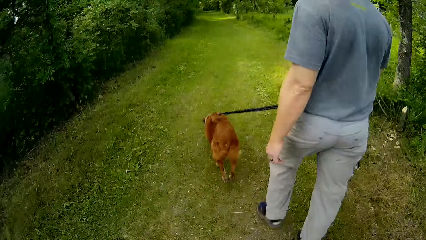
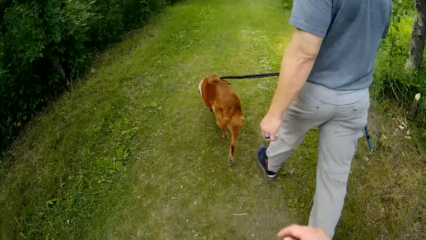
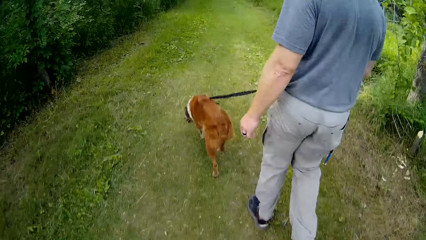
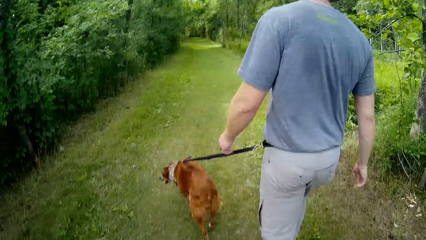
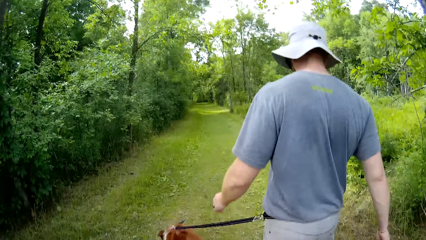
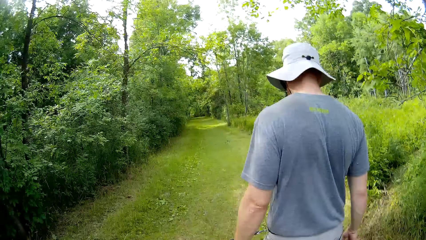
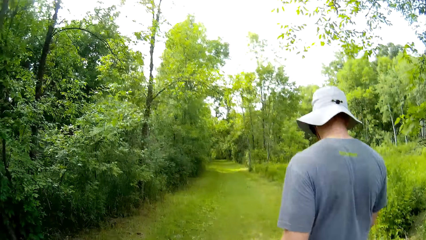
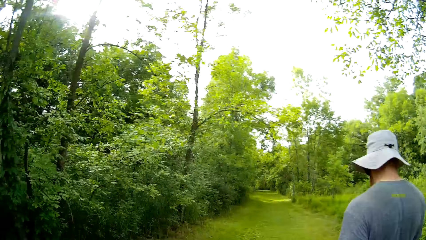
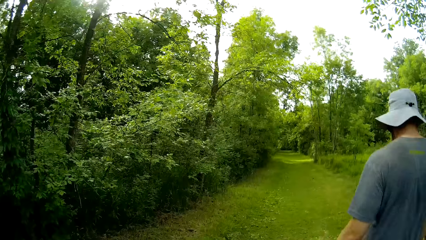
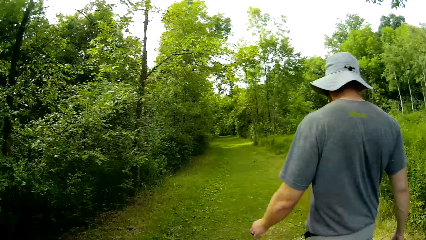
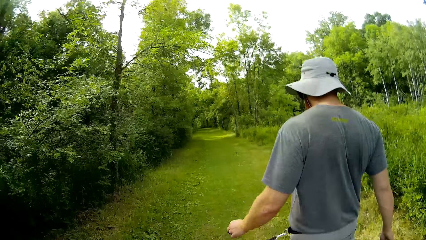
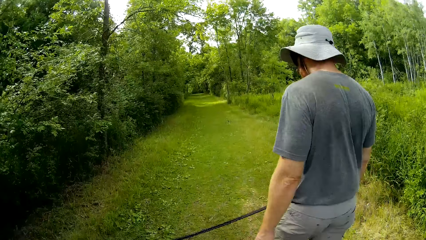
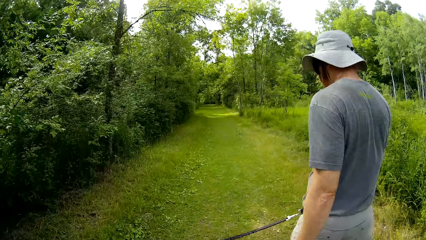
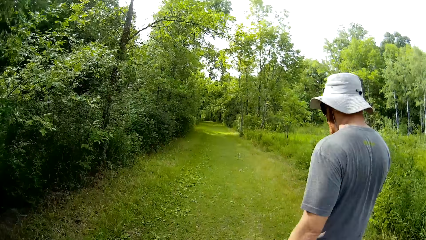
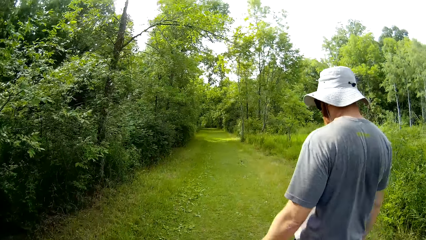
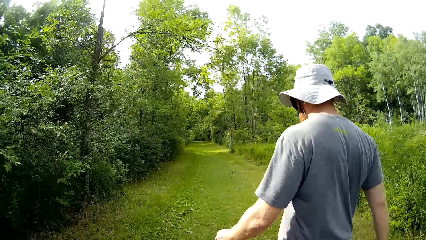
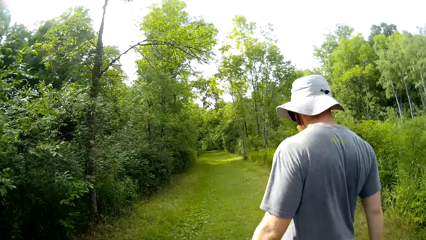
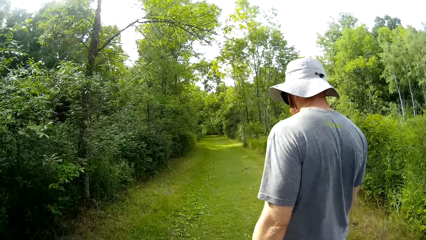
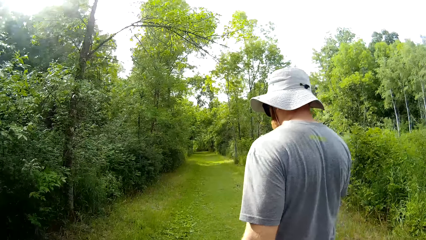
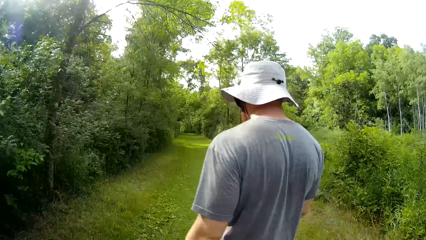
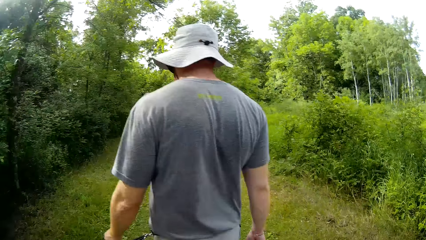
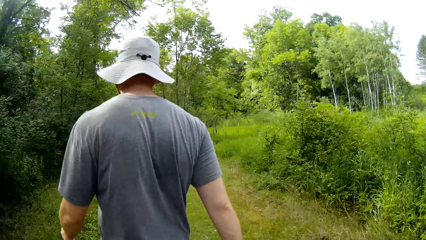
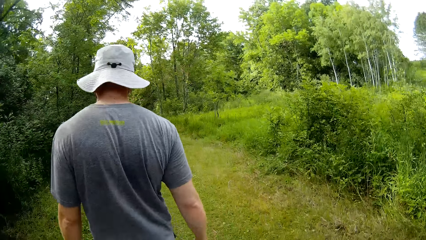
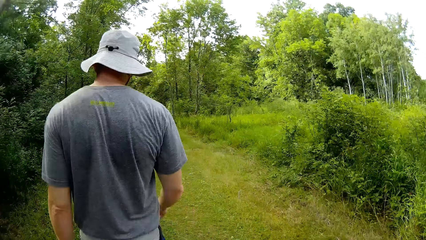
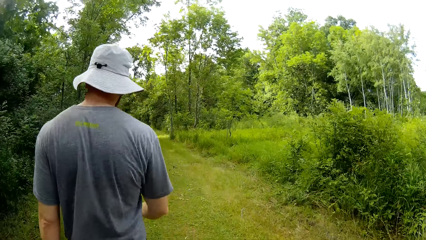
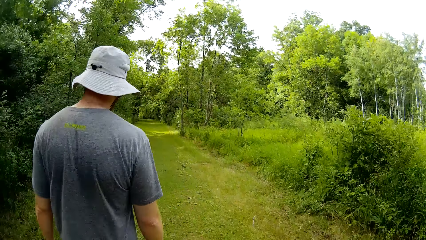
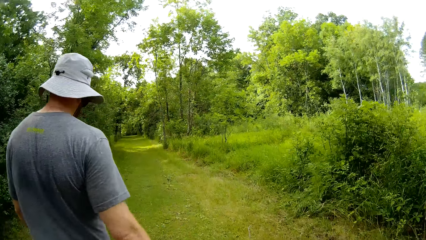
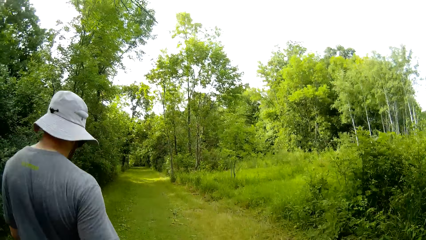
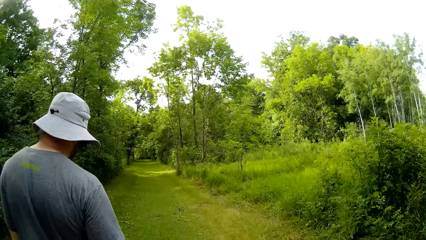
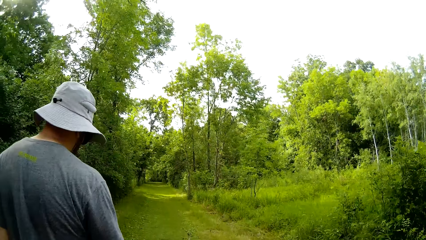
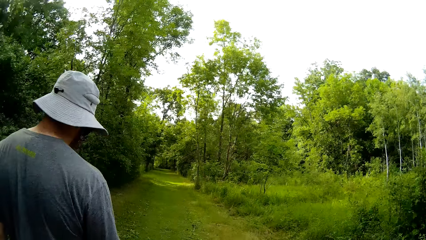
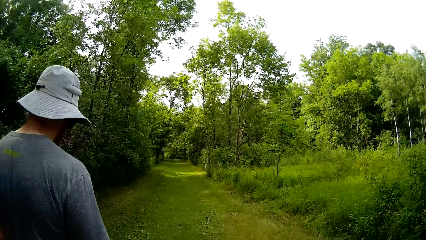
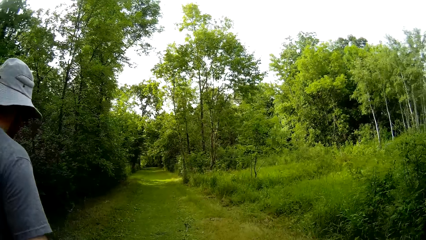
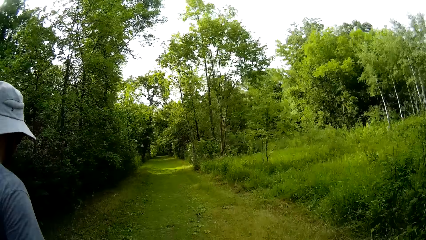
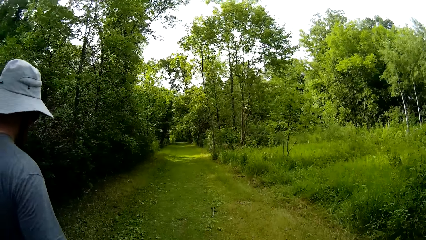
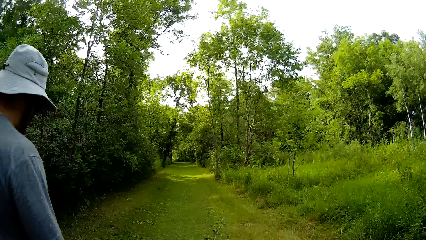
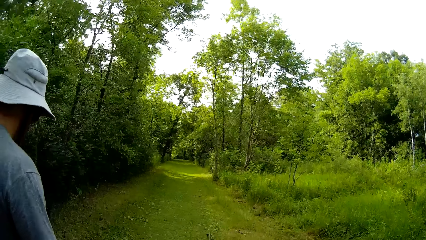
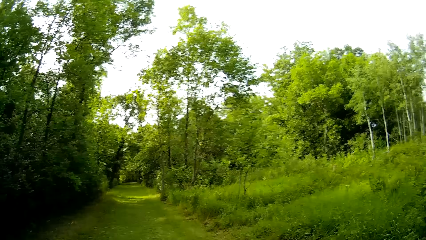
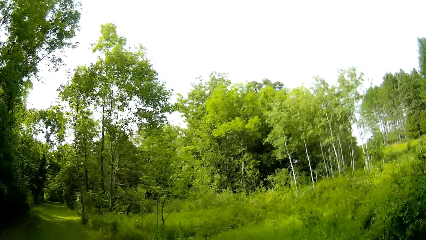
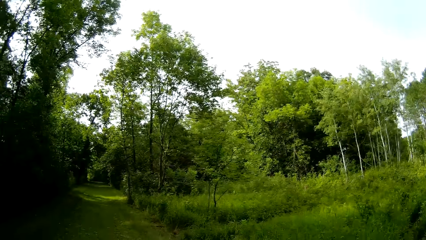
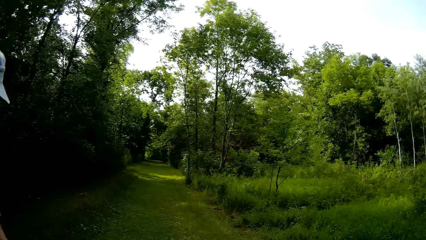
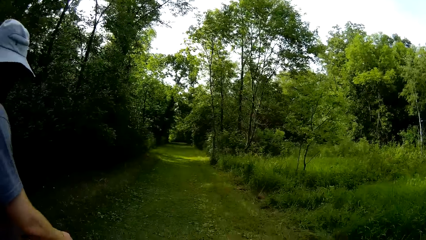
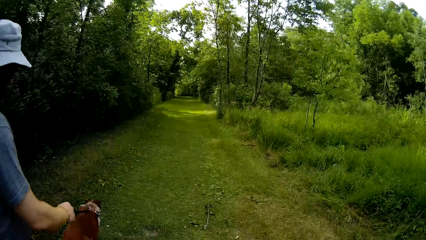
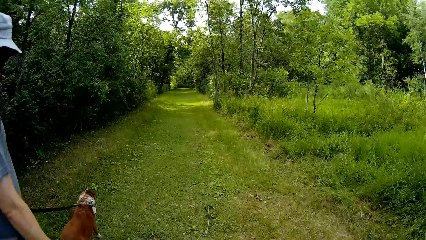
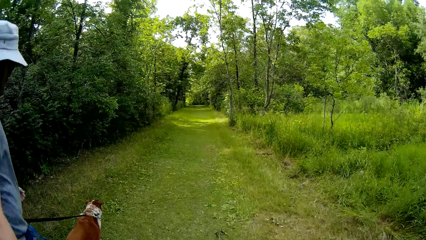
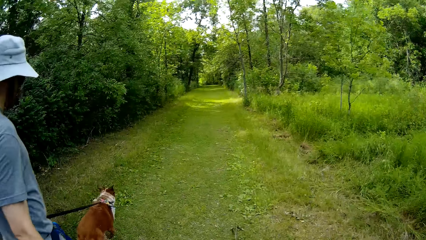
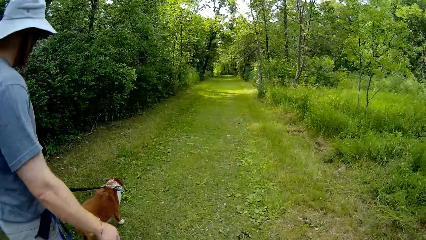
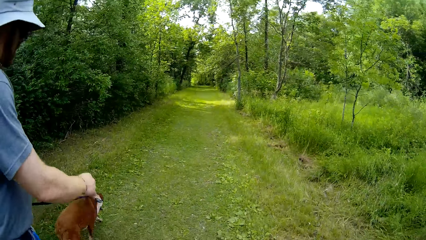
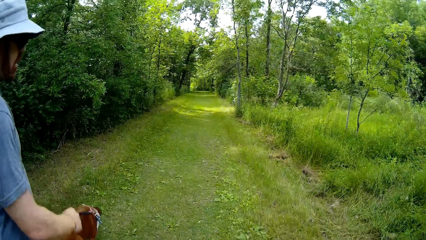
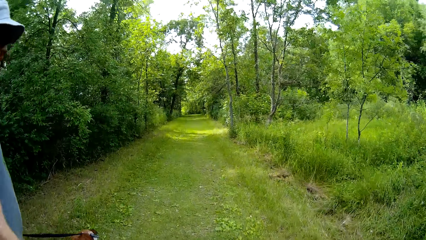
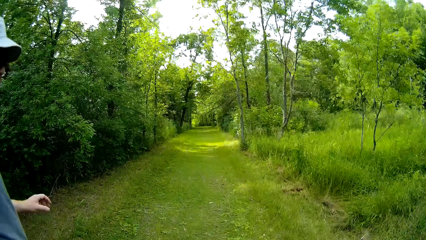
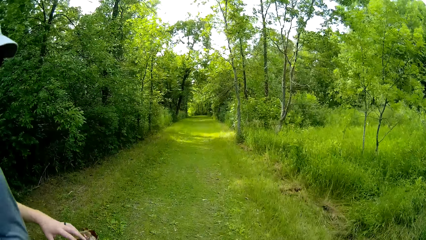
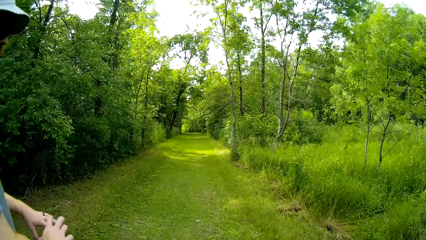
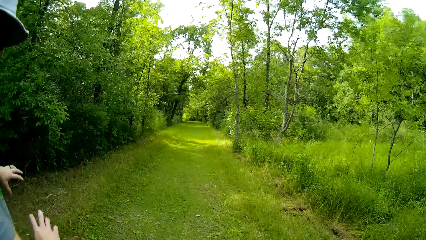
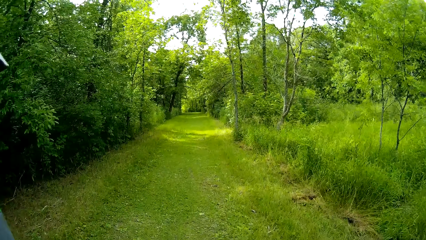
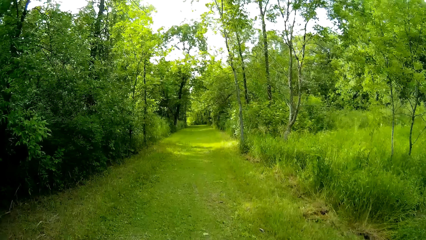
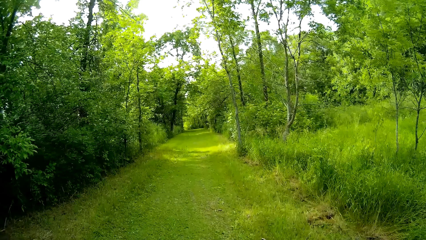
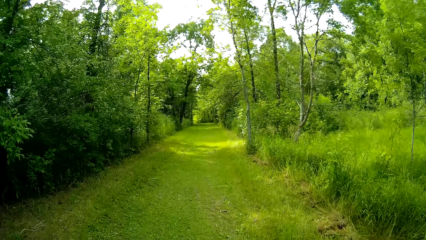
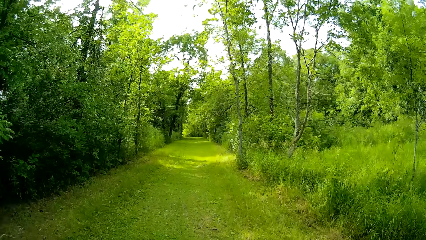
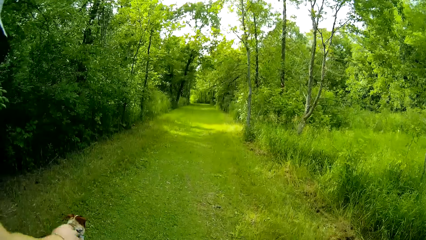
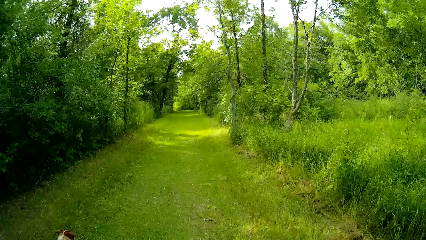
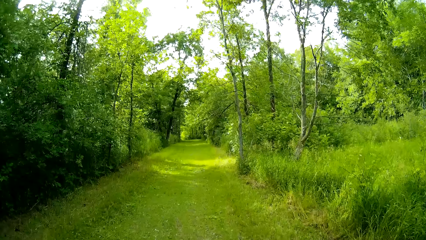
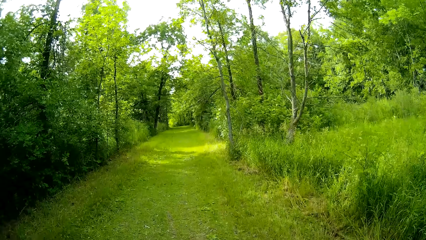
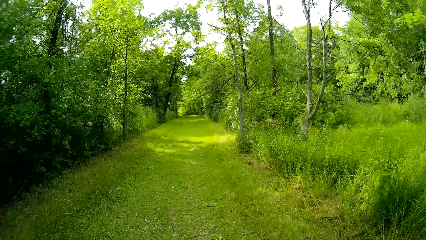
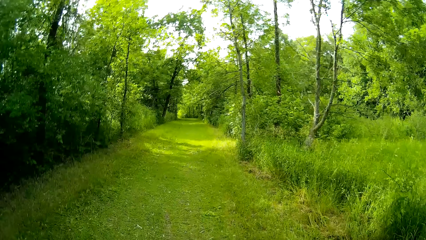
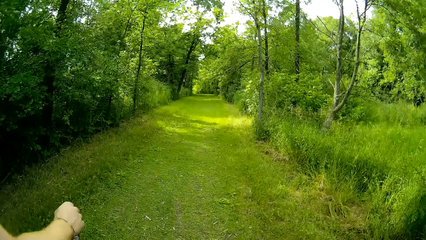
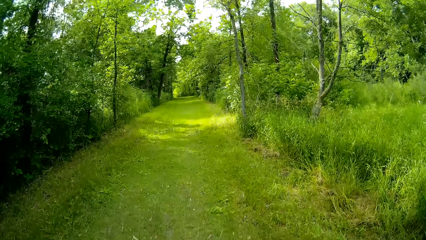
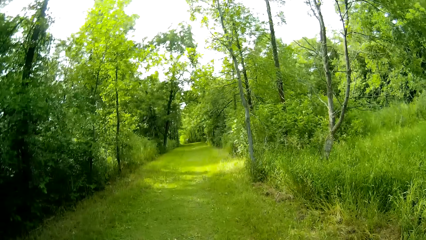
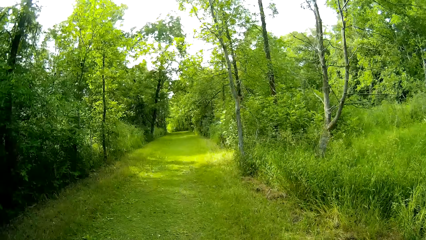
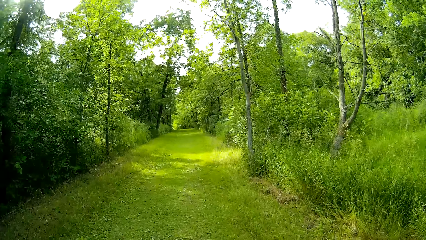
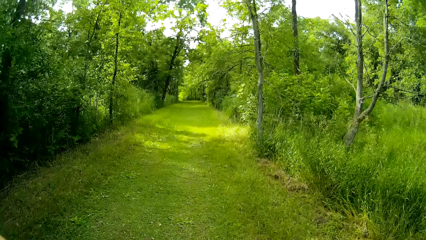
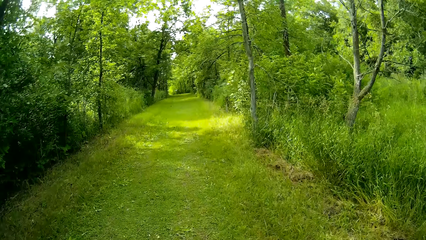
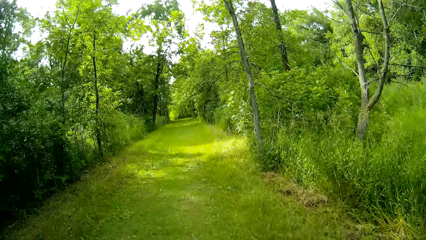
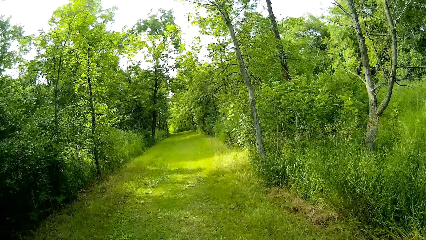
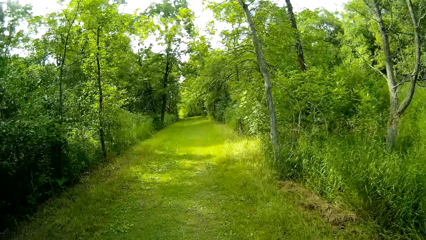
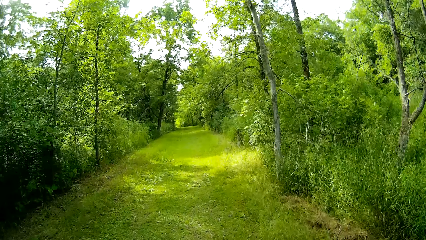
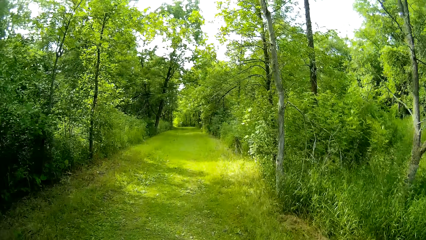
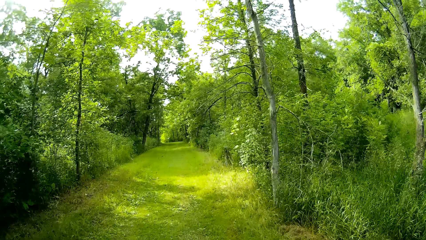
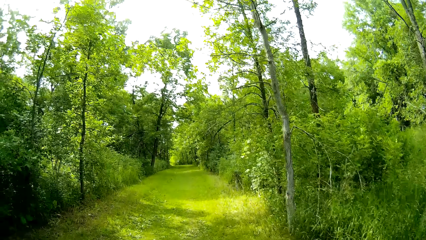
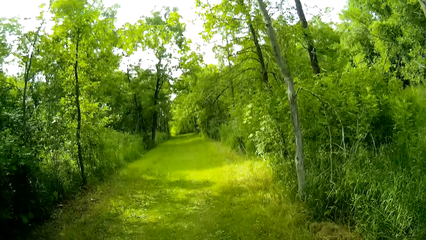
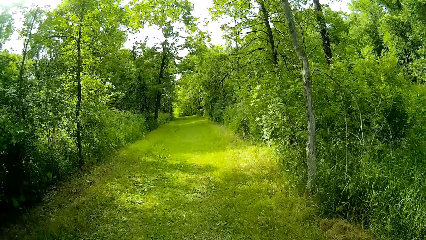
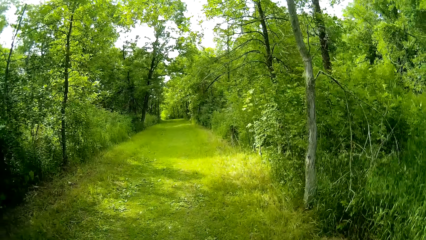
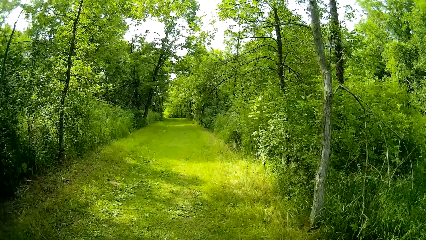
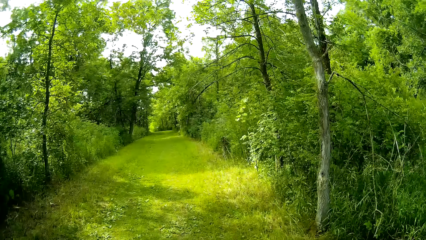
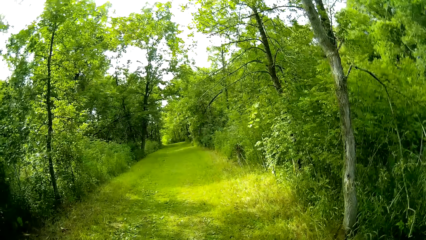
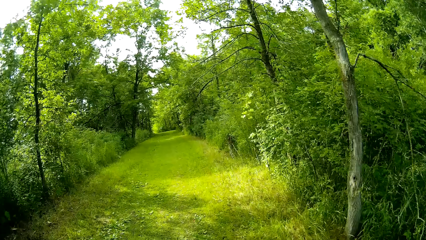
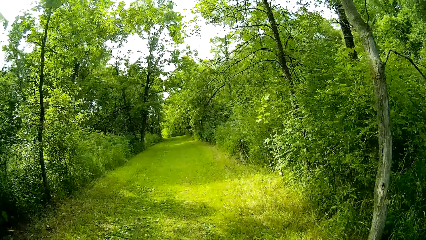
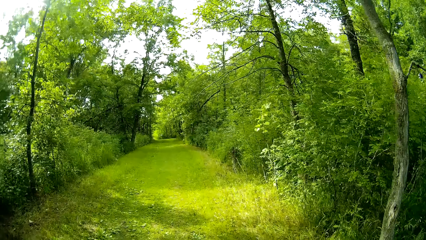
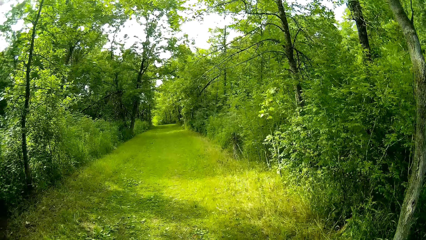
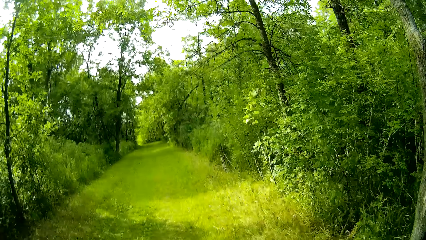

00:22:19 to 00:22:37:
A man walks in the bush with a dog. The camera wearer talks with the man.
